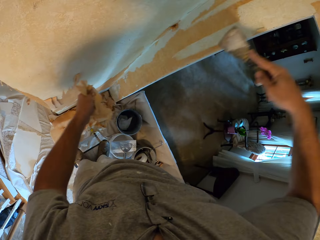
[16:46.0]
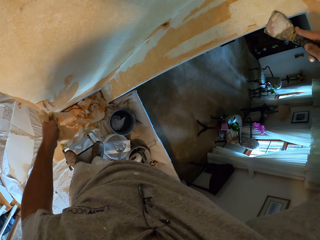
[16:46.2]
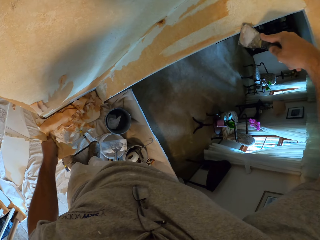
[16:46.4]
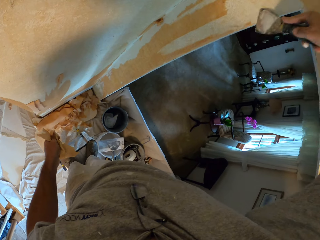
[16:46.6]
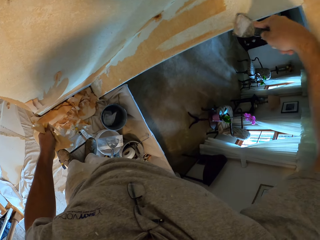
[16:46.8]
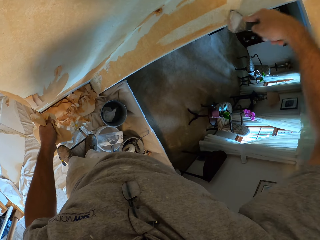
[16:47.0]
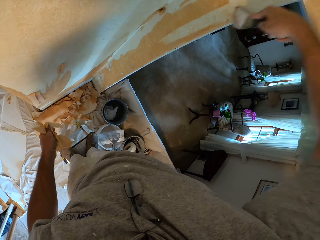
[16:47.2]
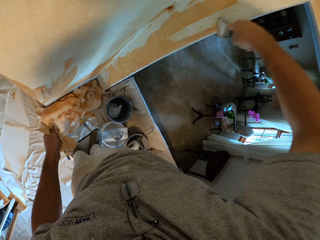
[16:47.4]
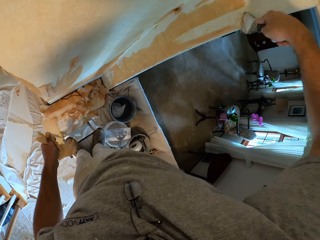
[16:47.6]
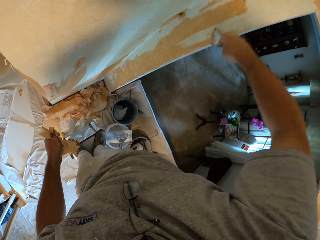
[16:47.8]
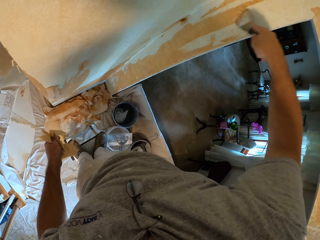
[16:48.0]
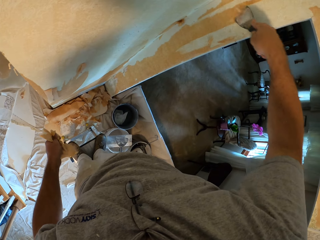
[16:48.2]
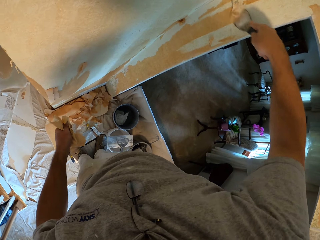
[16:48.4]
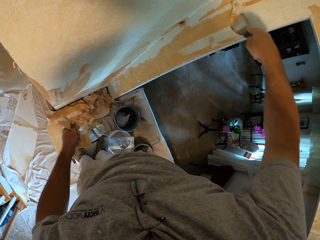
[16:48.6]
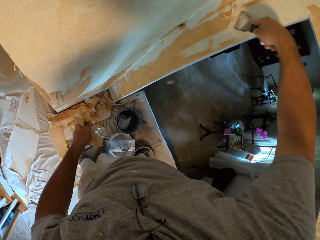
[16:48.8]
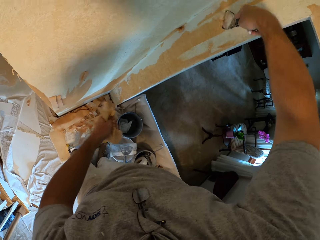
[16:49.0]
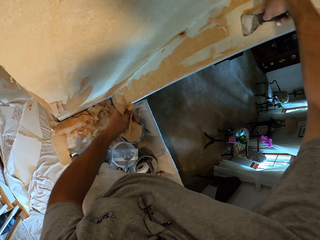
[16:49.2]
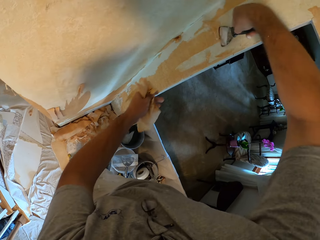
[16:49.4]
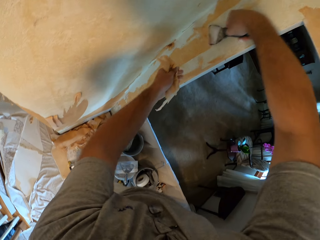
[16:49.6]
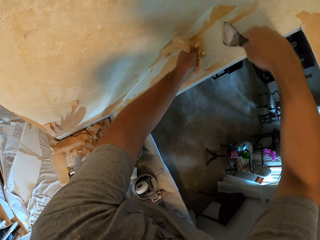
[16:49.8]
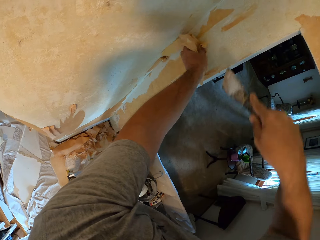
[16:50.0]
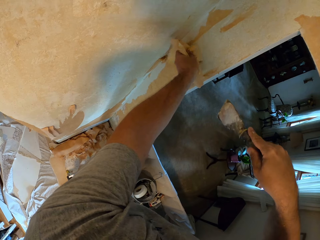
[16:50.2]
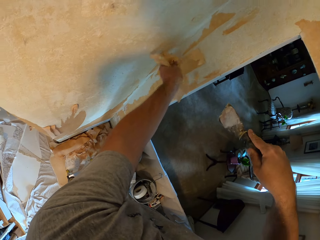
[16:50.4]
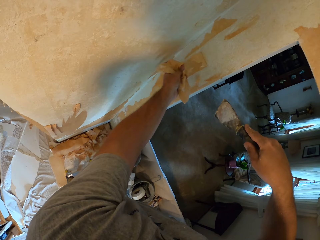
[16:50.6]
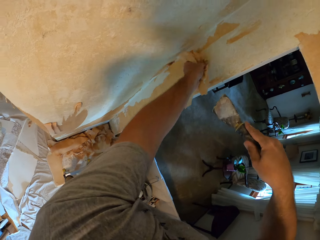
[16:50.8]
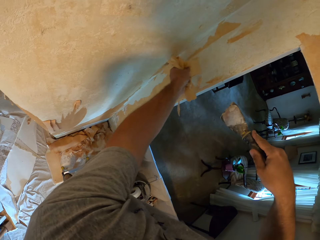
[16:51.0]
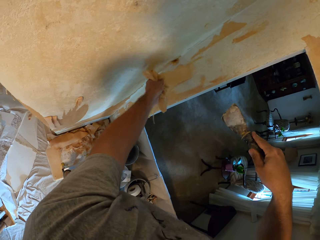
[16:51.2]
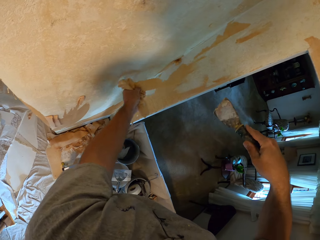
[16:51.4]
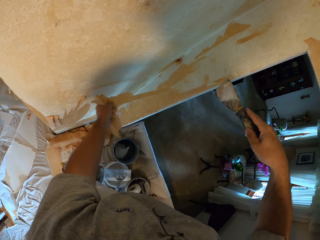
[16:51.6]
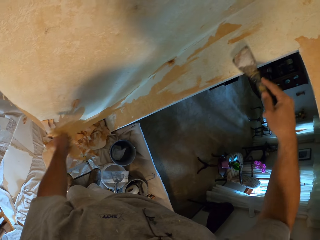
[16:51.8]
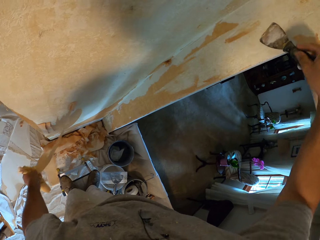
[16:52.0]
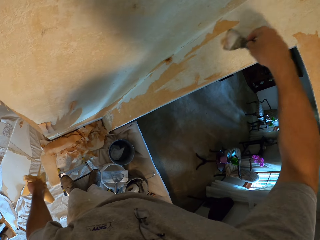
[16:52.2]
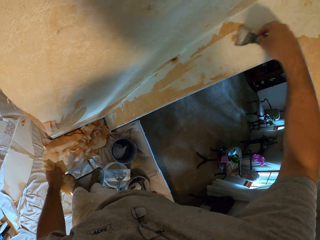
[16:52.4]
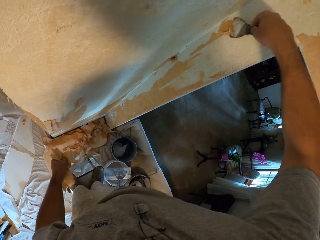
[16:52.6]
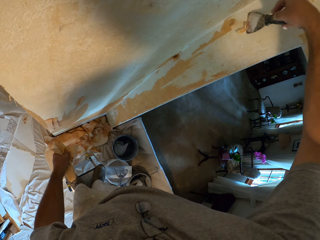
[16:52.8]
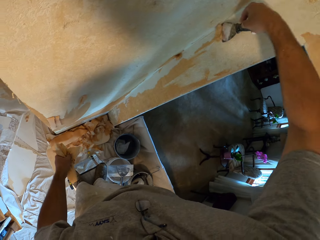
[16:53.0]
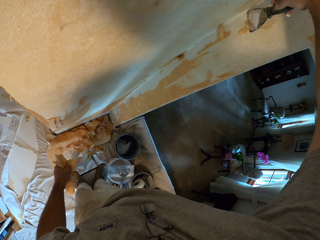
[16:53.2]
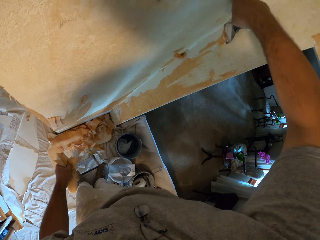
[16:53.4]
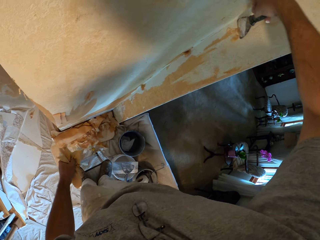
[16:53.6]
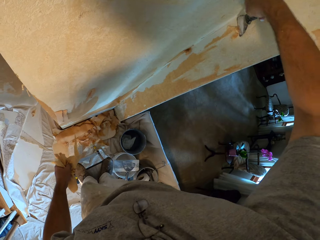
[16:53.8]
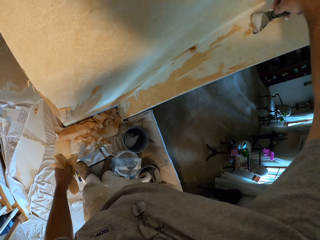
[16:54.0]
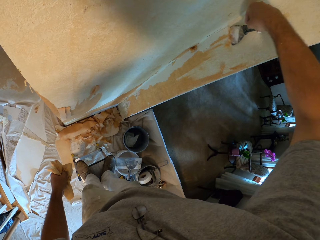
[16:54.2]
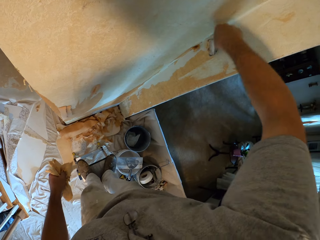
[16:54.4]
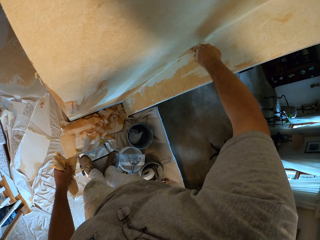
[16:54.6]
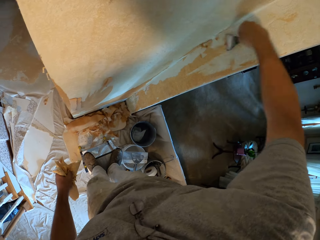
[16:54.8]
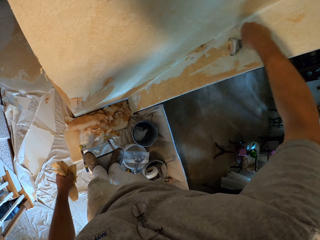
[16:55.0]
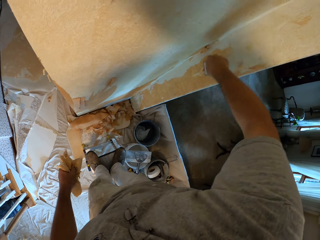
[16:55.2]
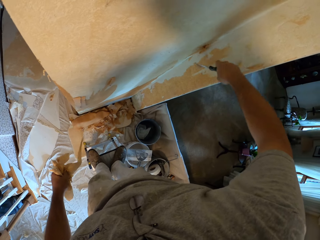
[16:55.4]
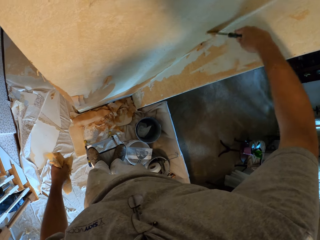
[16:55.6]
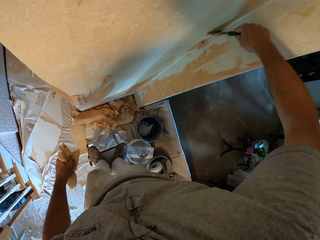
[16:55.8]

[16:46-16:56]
The camera wearer cleans off the tip of the scraper with his left hand. He removes house wrap paper from the wall scraper. He removes the house wrap paper from the wall. He scrapes the wall with the scraper. He pulls off the scraped wallpaper with his left hand. He scrapes the wall with the scraper. He removes the house wrap paper from the wall.

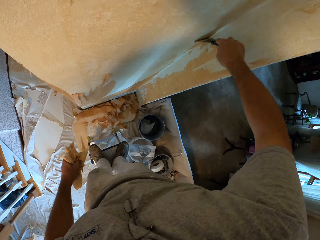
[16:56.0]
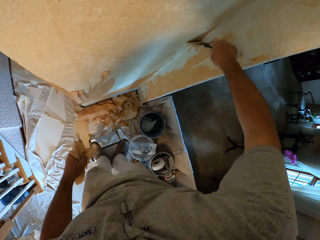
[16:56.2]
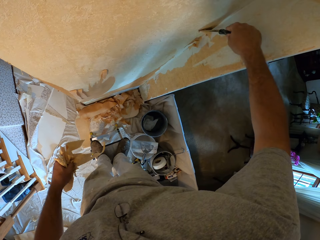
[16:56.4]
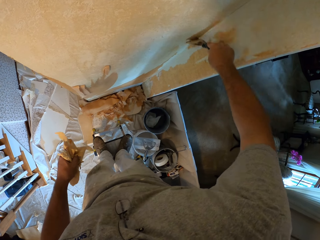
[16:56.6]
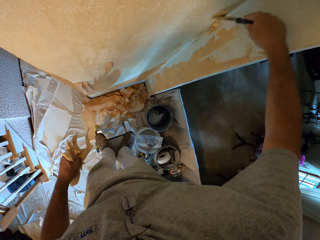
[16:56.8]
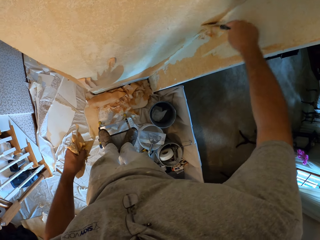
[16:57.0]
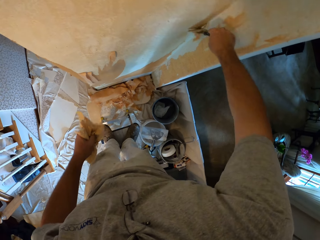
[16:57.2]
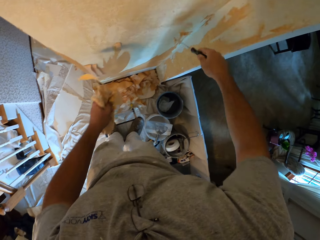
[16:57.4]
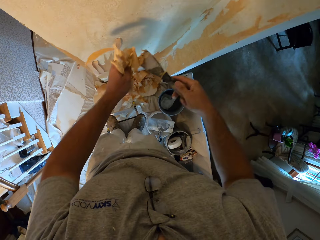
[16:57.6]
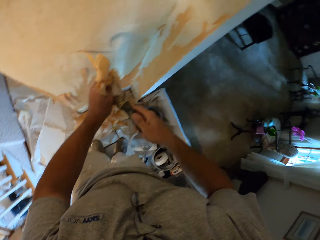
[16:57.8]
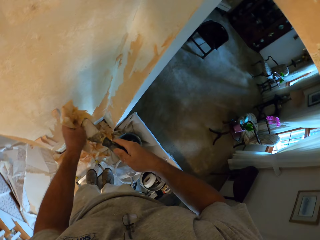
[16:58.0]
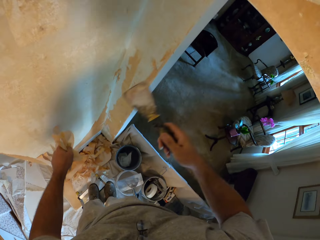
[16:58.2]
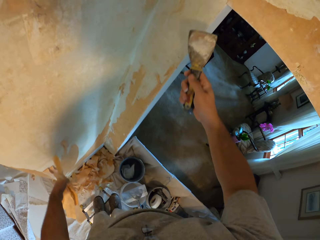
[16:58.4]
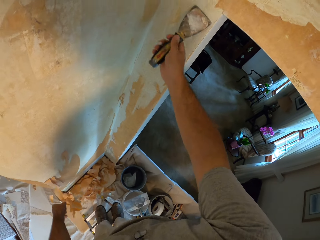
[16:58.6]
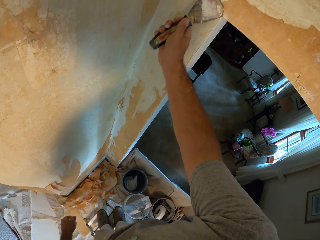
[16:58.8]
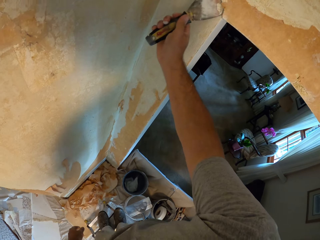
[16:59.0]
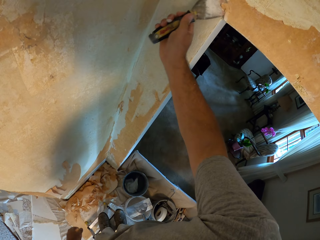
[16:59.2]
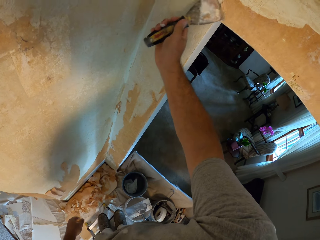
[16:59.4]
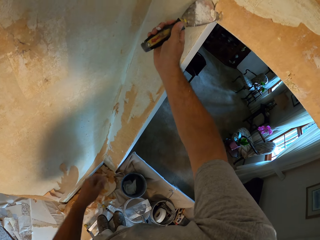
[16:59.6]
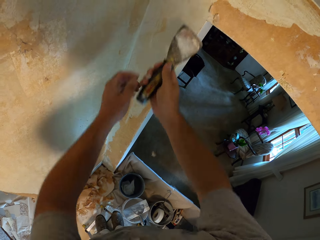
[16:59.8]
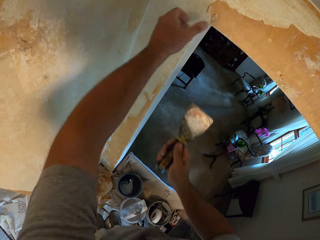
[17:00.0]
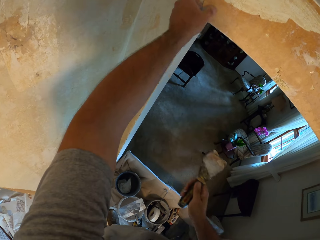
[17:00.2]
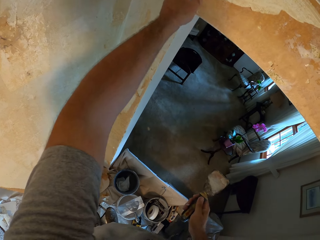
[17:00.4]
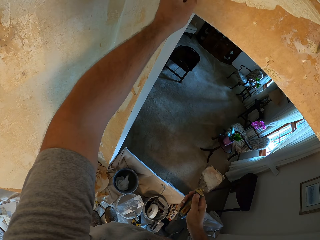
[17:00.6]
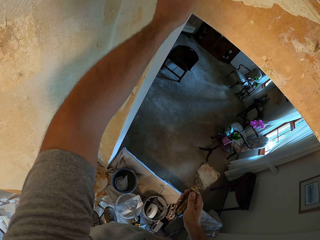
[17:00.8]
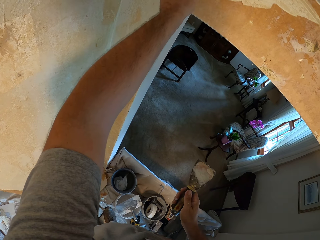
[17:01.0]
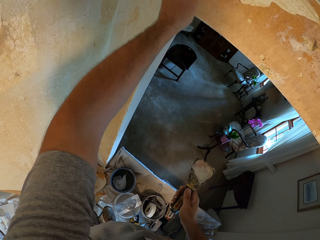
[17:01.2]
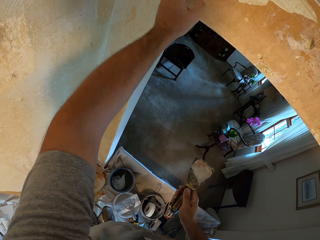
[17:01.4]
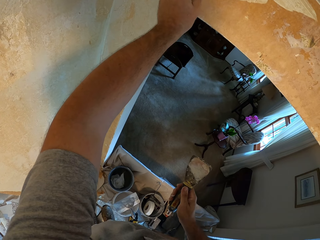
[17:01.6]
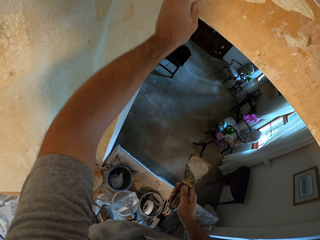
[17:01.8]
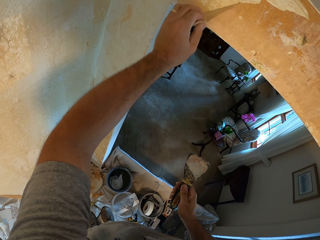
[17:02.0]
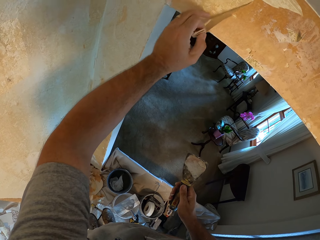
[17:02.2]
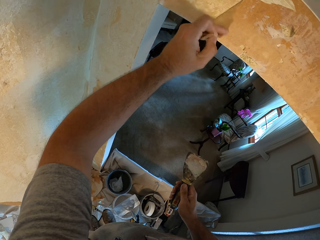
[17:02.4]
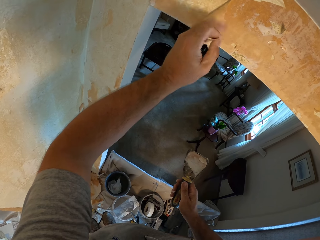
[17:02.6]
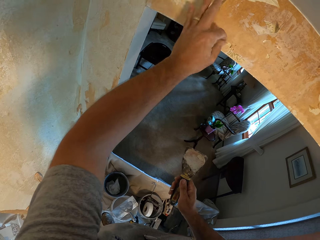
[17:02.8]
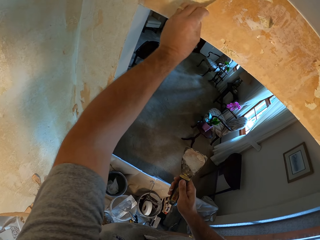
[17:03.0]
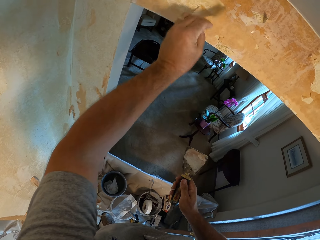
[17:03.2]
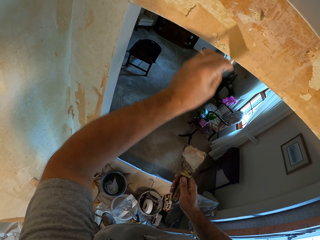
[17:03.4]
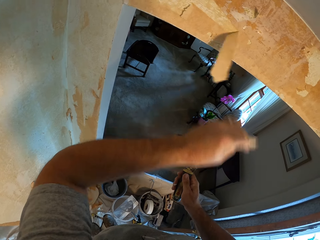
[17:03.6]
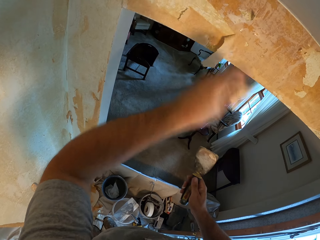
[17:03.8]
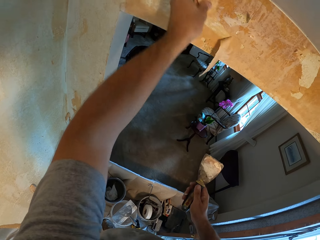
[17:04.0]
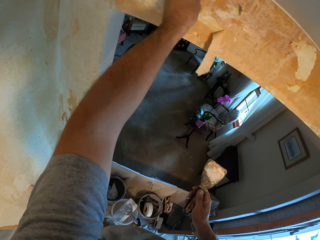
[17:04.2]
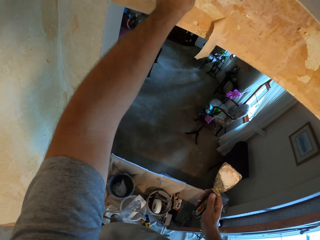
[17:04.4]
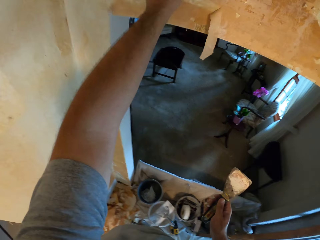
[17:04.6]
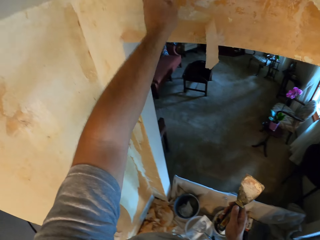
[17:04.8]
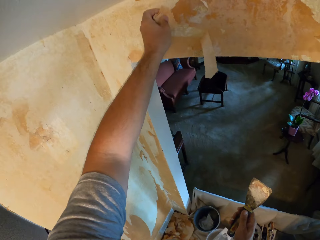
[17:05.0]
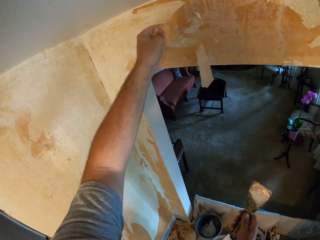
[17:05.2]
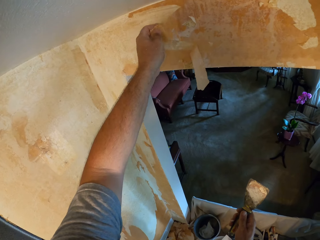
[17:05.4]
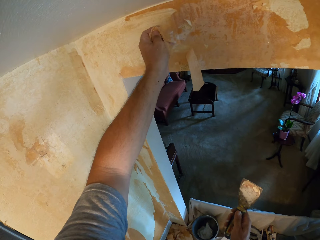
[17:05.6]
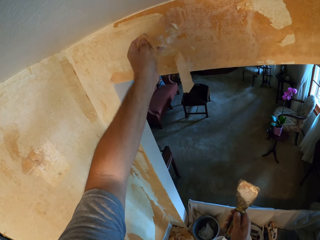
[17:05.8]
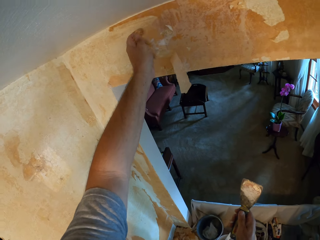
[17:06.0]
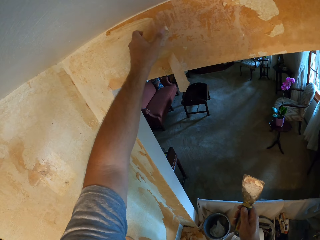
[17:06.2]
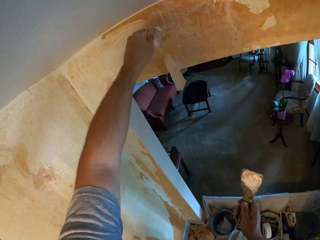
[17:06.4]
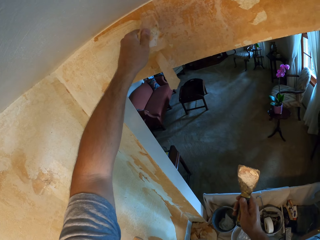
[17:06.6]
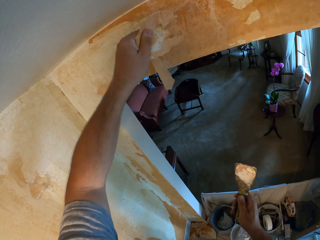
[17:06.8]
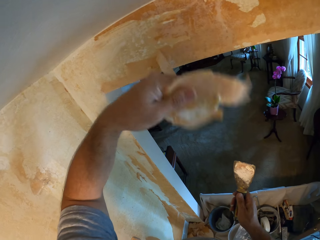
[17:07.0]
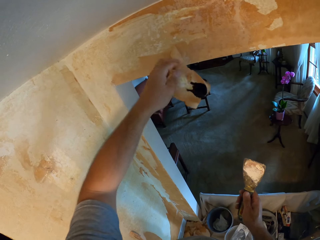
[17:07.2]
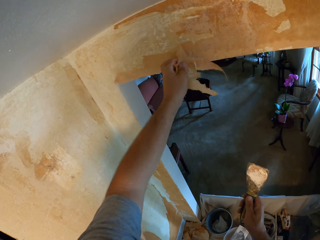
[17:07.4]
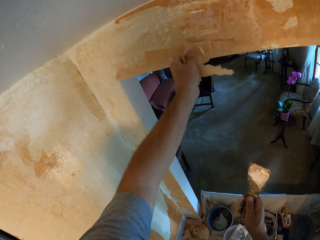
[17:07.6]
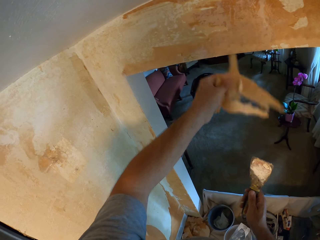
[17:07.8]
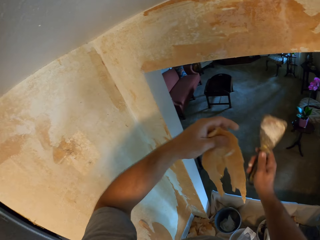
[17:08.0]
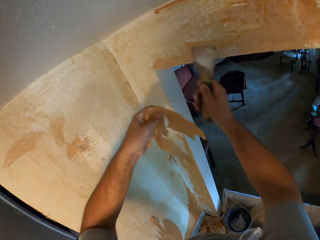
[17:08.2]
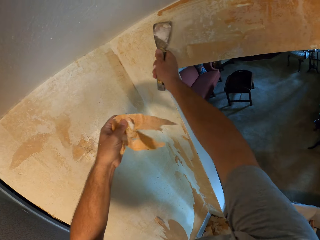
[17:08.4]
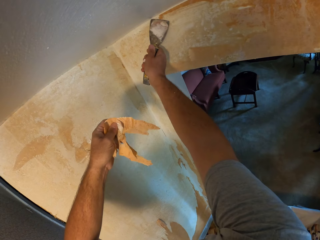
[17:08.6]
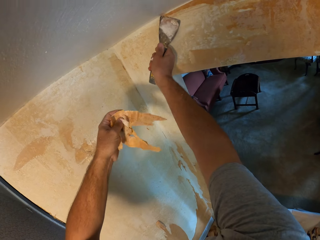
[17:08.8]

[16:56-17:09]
The camera wearer removes house wrap paper from the wall scraper. He removes the house wrap paper from the wall. He pulls off the scraped wallpaper with his left hand. He removes the house wrap paper from the wall.
